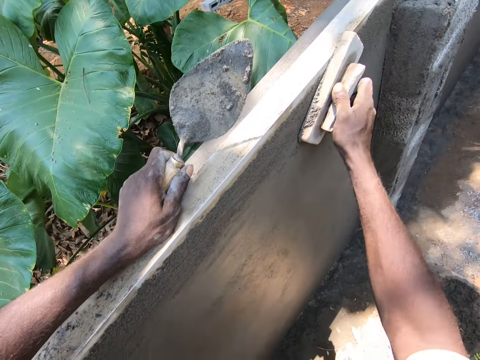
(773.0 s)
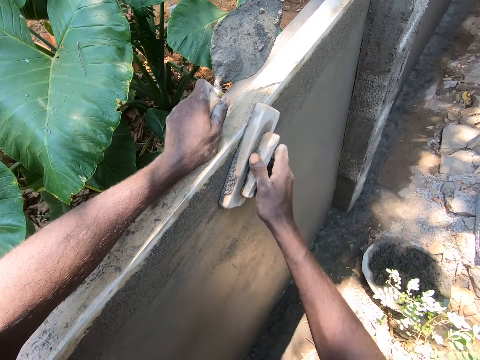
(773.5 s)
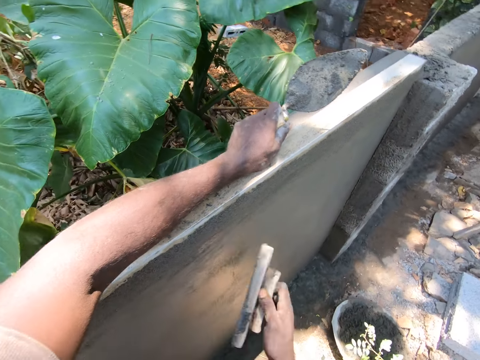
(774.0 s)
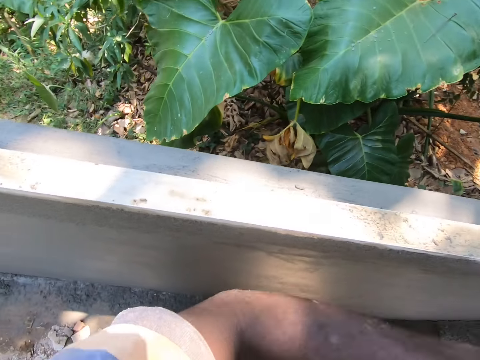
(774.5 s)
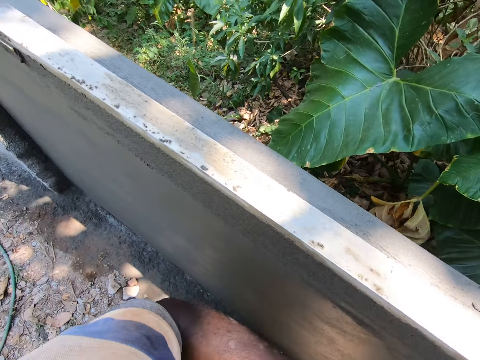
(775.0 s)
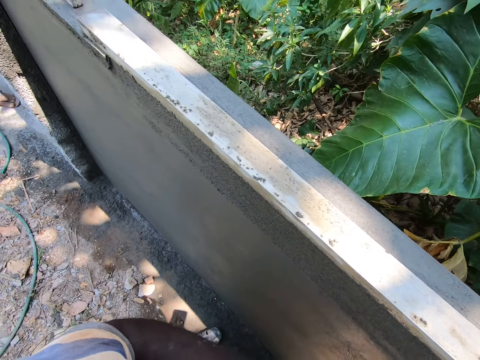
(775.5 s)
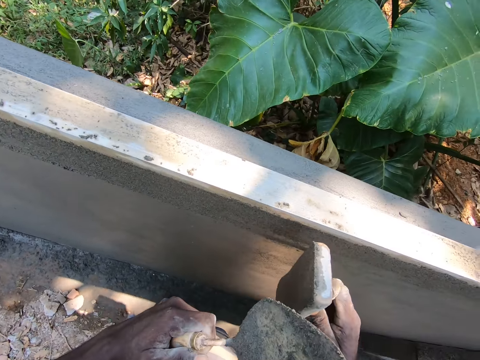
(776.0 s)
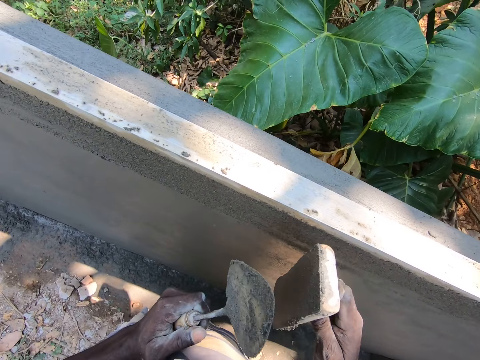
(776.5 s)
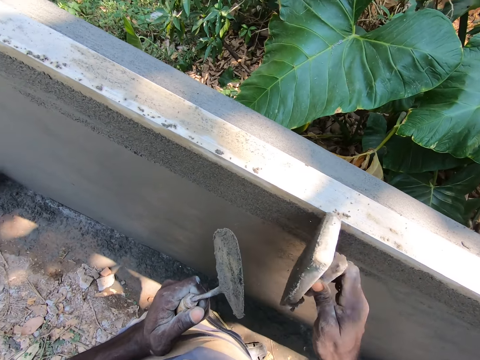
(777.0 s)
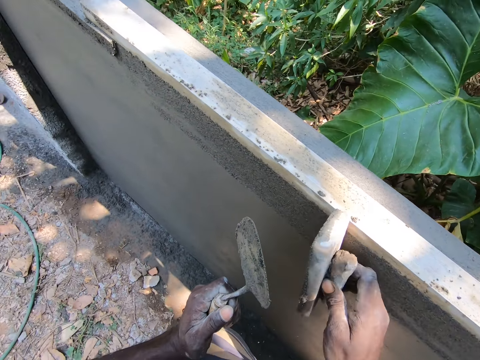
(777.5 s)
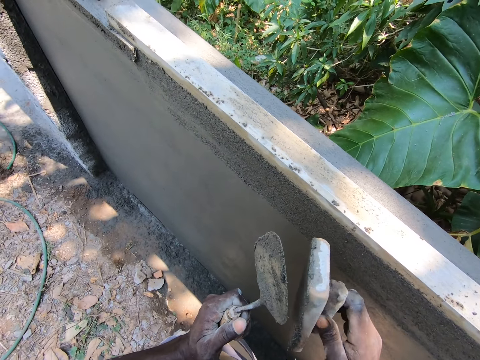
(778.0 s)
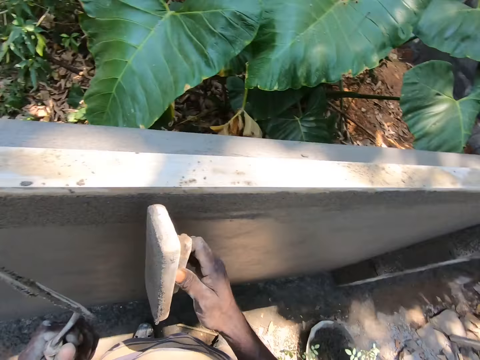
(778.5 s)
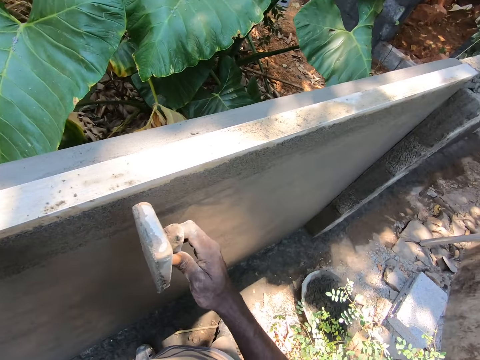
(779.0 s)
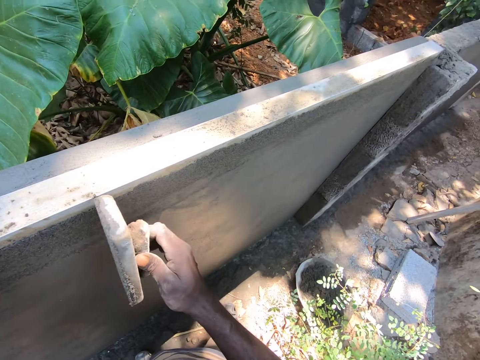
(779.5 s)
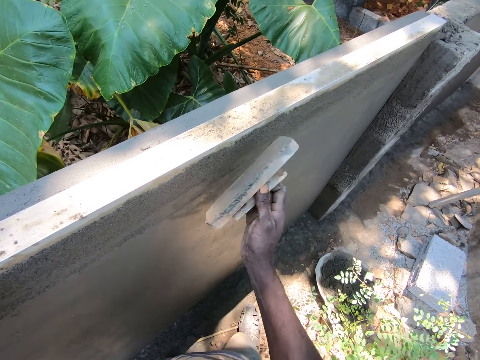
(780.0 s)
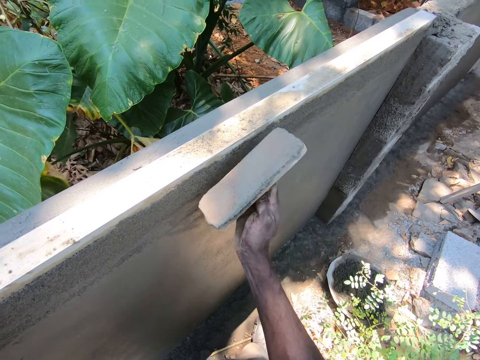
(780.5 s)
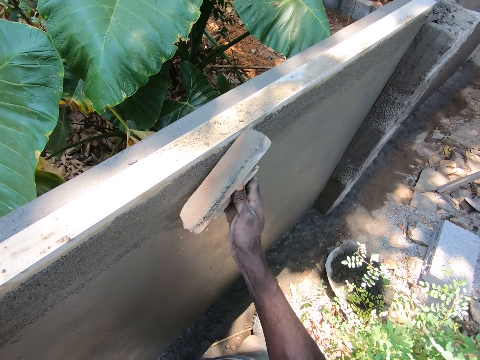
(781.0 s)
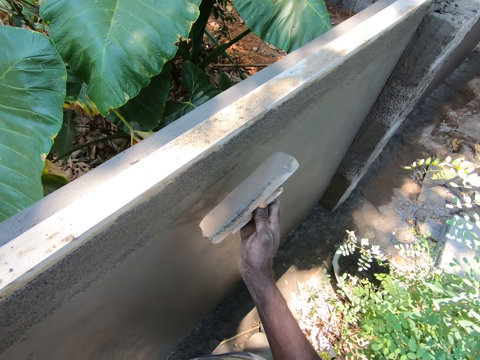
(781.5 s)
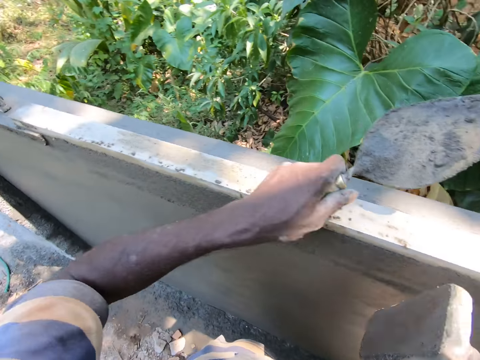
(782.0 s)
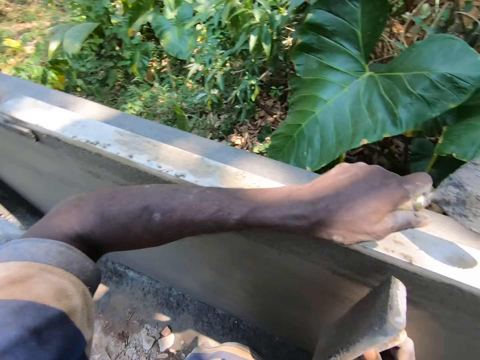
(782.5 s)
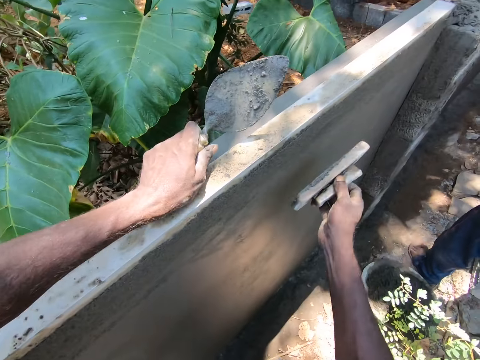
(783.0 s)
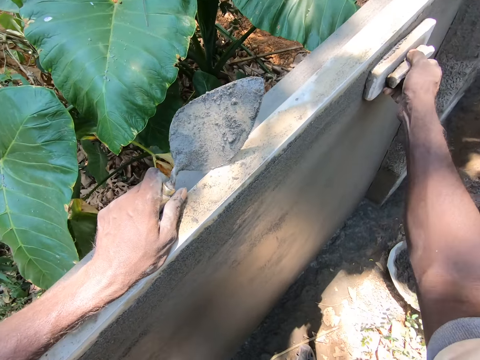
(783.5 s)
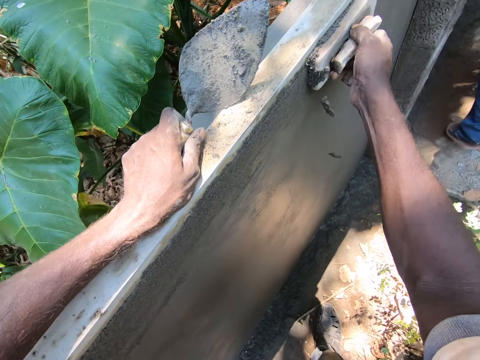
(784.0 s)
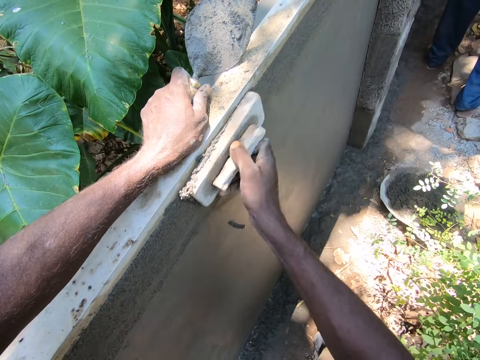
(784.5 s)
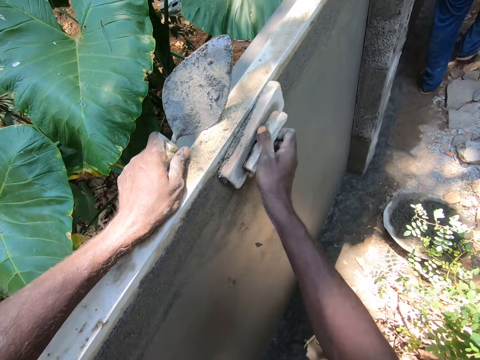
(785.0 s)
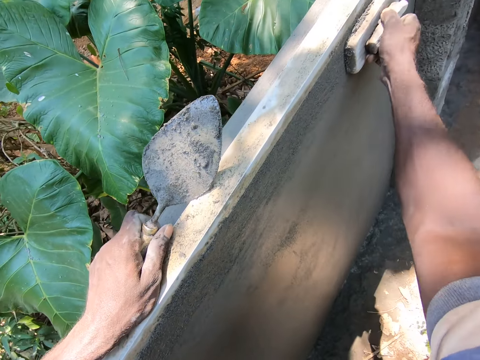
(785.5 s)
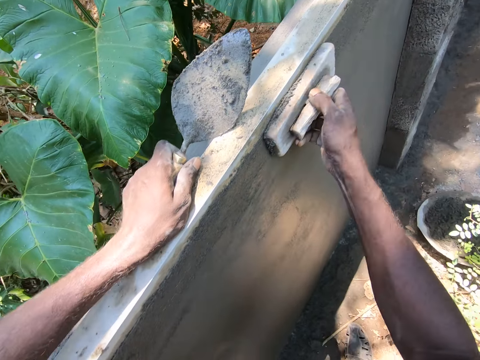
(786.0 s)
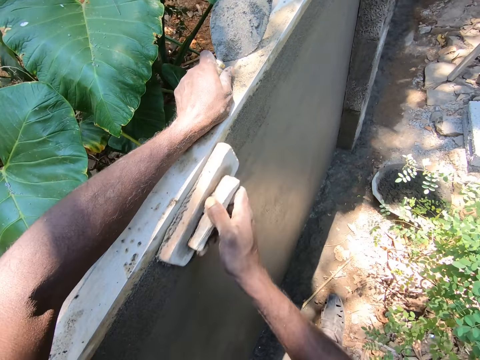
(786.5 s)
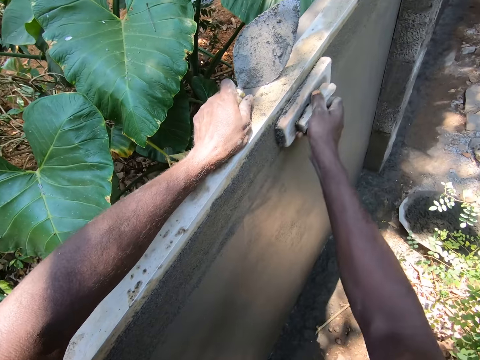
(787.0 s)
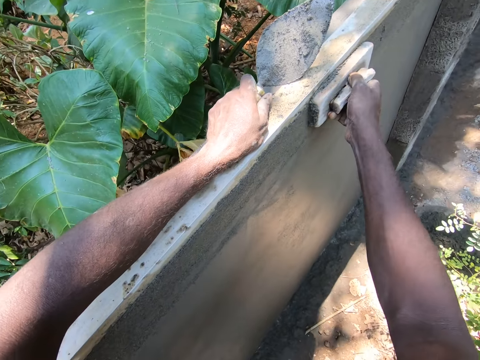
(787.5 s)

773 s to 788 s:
The camera wearer turns around. They look around in the compound. They hit a wall with a wooden plastering trowel. They plaster the wall with a plastering trowel. They turn around. They plaster the wall with the plastering trowel. They look around in the compound. They turn around. They plaster the wall with the wooden plastering trowel.

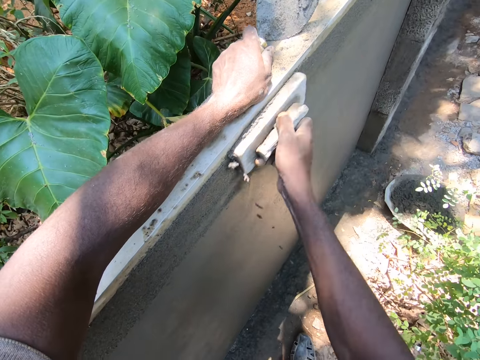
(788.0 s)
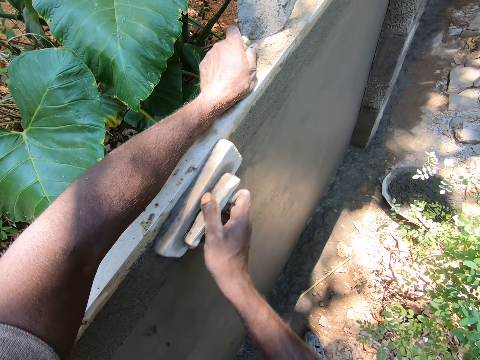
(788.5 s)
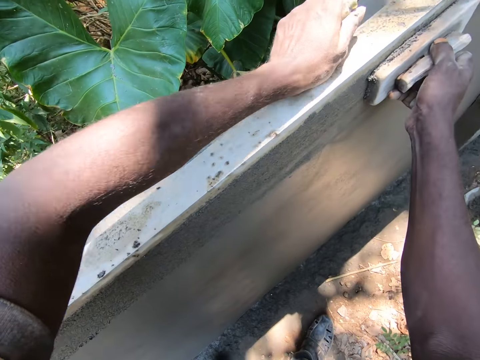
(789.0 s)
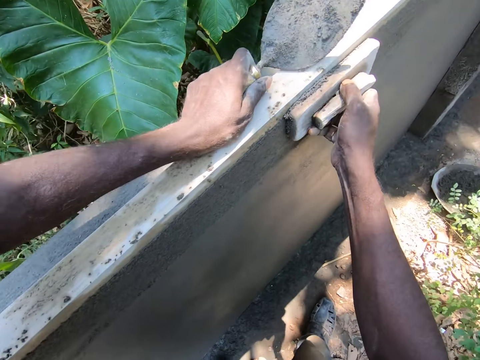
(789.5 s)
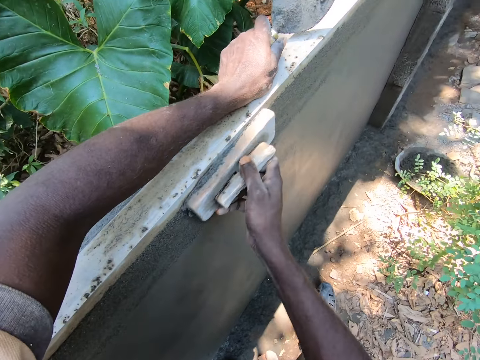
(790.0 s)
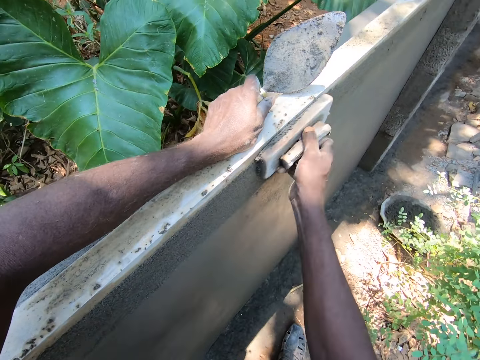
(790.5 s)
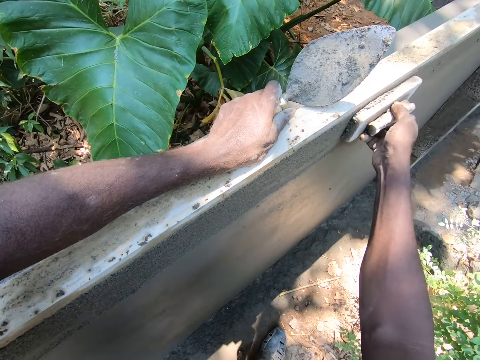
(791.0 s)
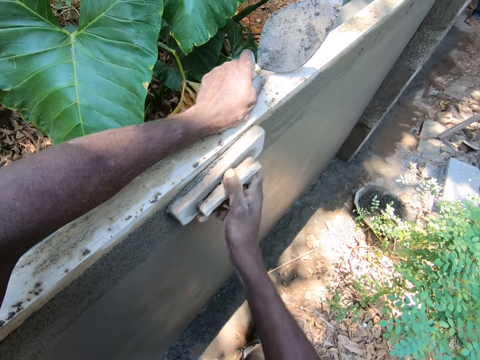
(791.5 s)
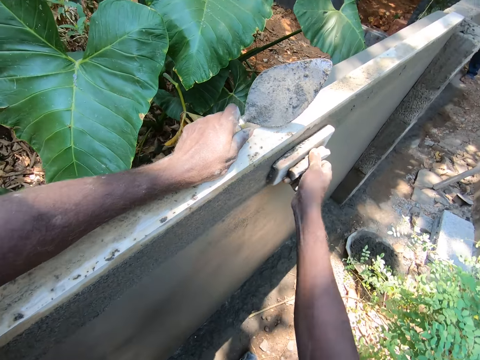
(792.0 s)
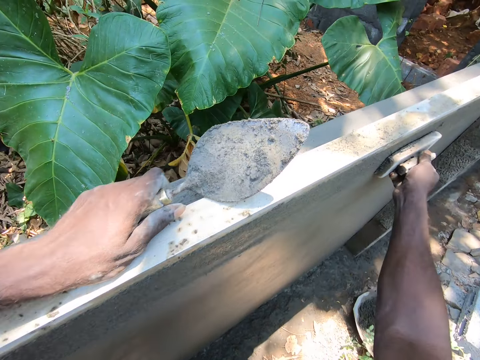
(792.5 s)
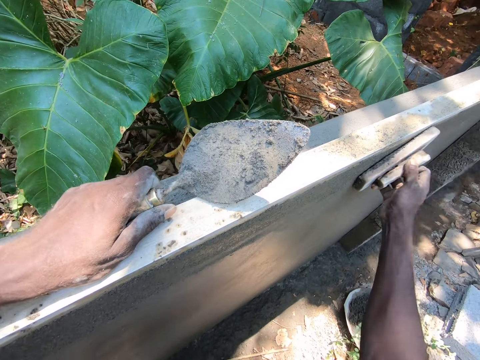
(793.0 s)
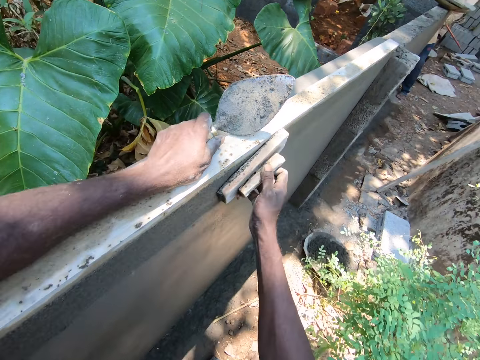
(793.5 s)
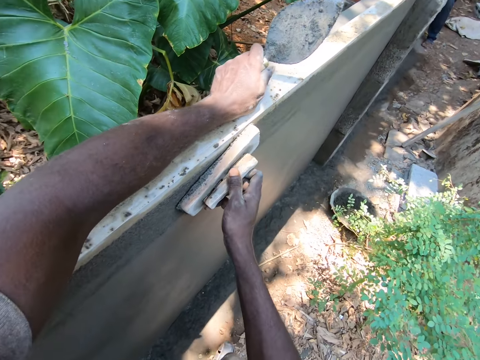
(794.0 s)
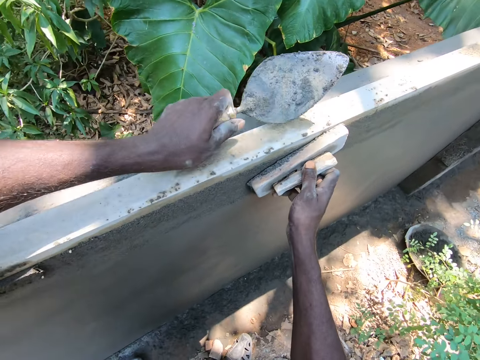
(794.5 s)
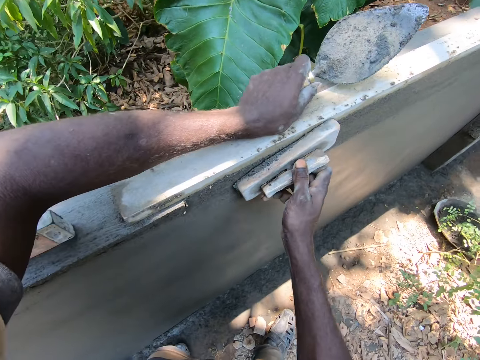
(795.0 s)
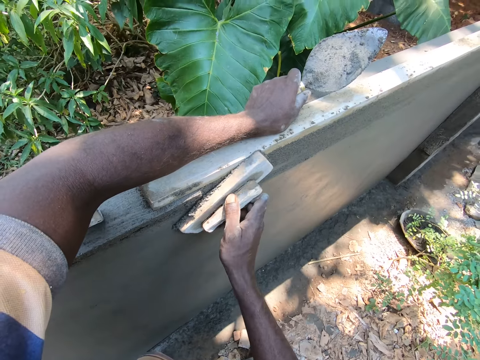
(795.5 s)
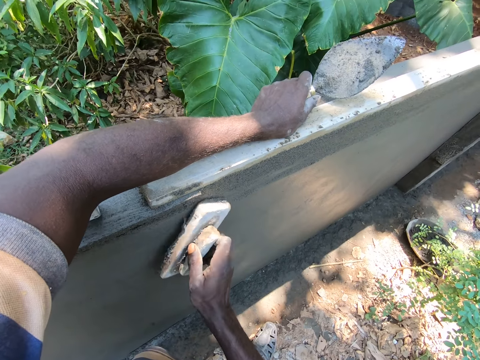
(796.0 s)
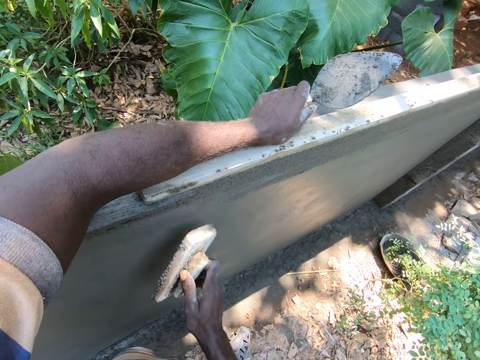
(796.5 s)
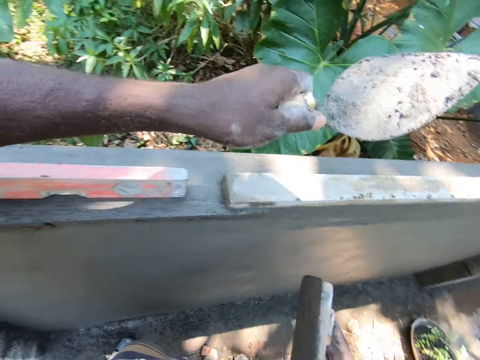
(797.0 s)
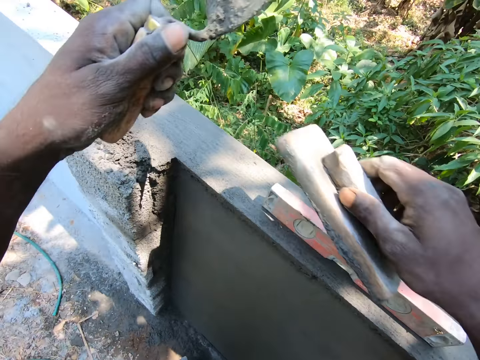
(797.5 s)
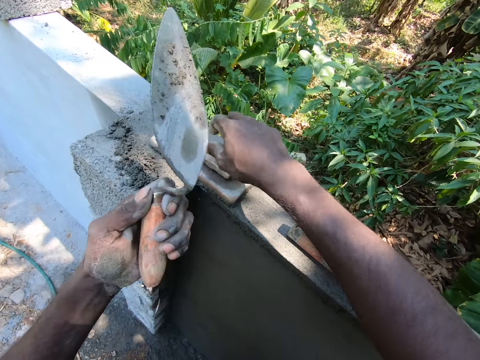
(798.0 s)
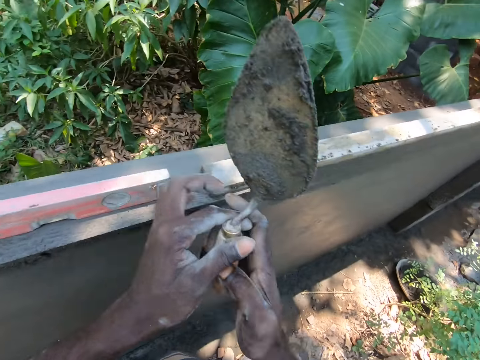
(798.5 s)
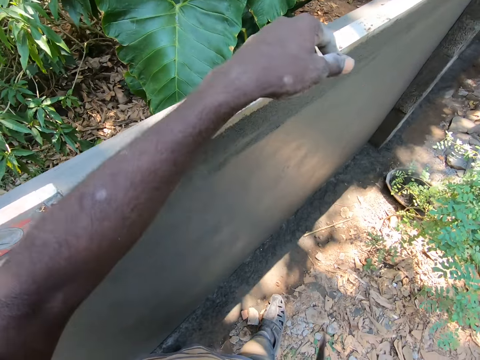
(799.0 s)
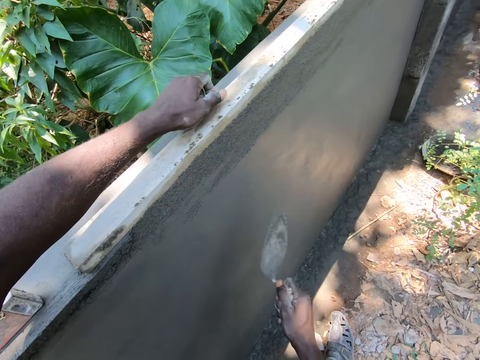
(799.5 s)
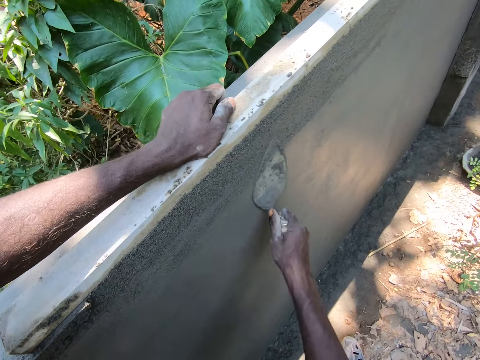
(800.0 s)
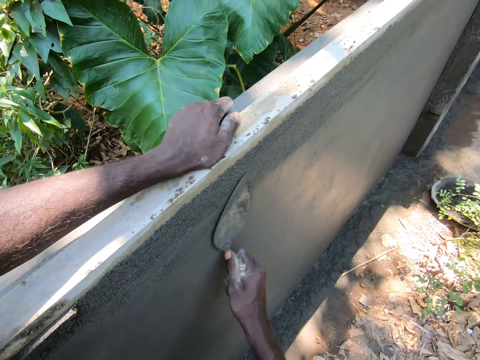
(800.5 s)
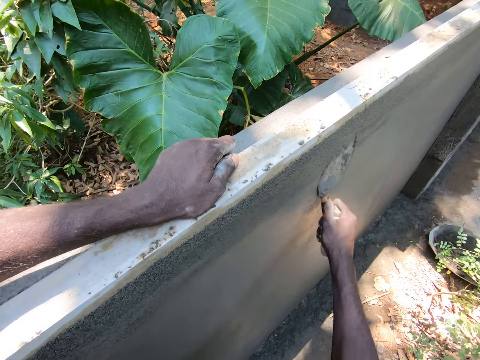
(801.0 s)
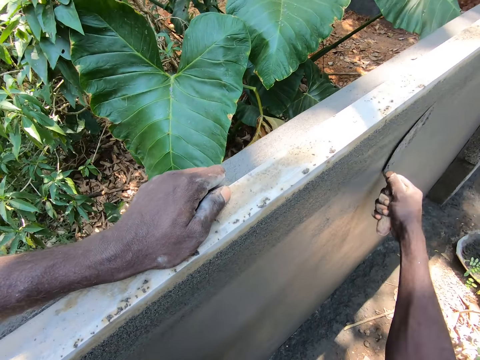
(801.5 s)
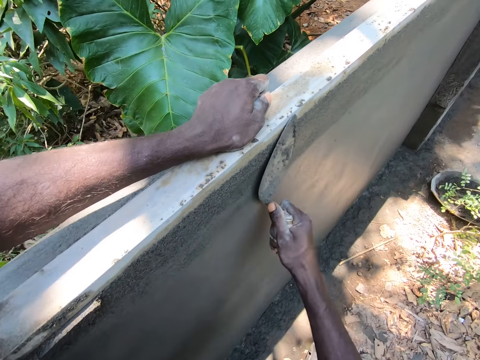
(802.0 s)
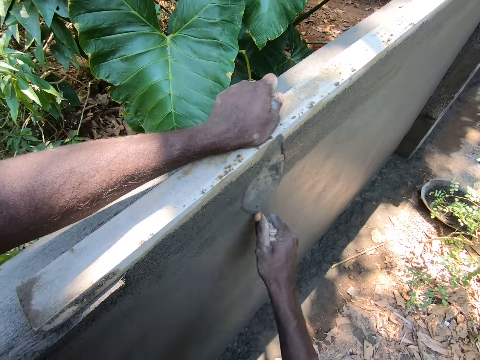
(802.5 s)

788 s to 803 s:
The camera wearer turns around. They place a wooden plastering trowel on a wall. They turn around. They look around in the compound. They hold a wood on the concrete wall. They place the left hand on the wall. They plaster the wall with the trowel.
